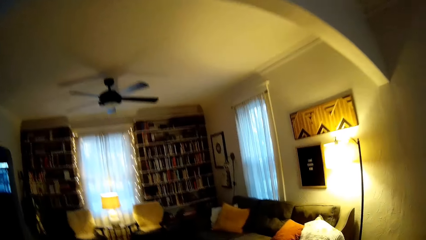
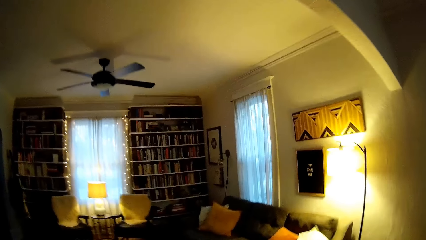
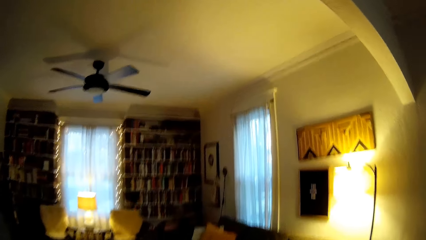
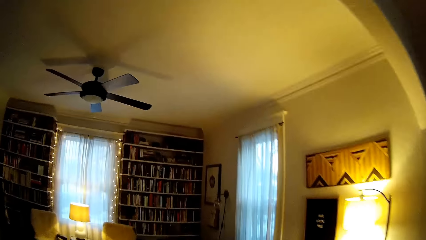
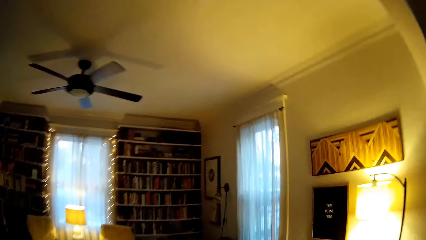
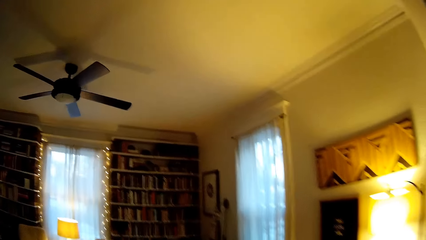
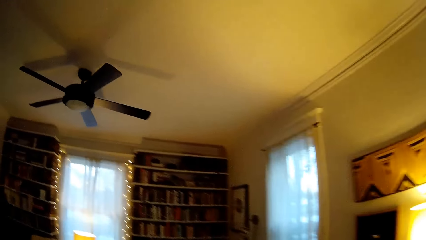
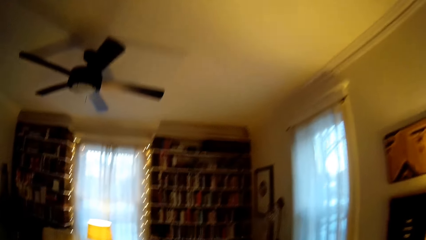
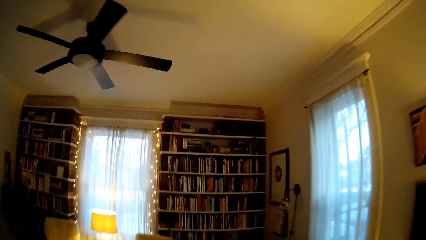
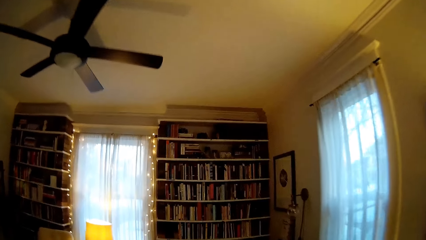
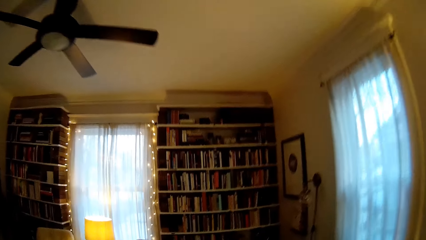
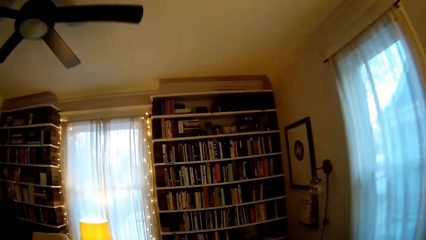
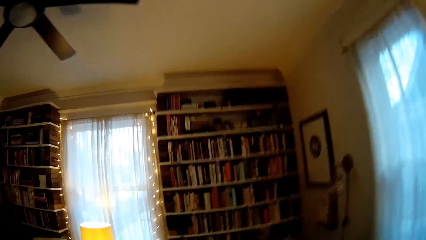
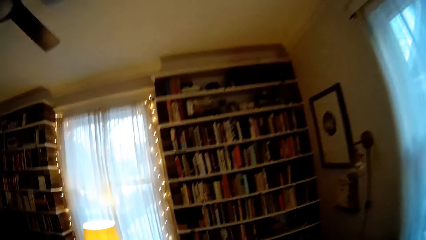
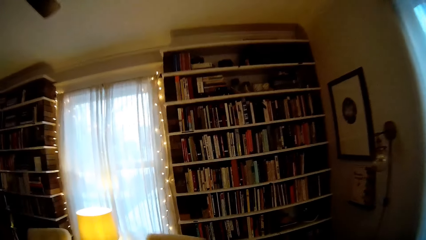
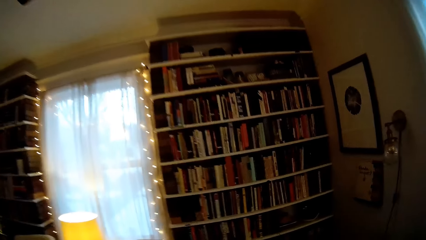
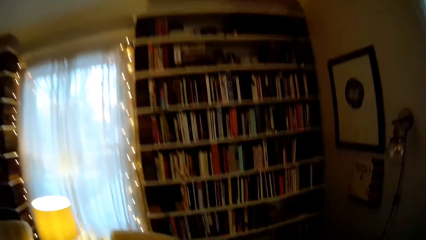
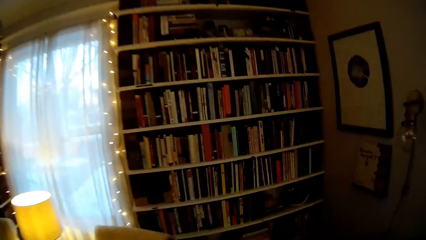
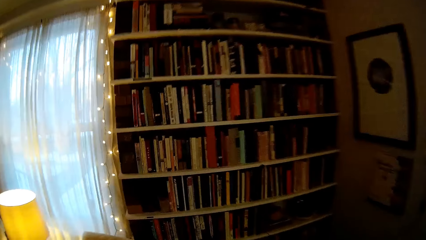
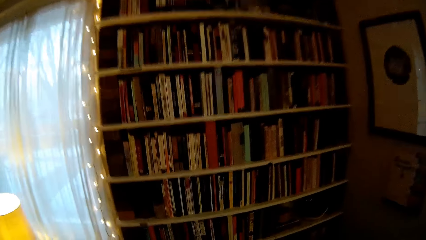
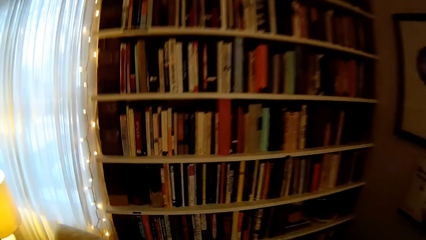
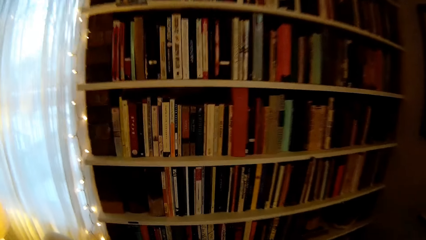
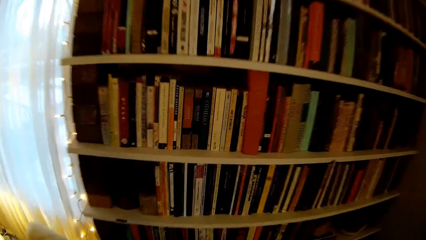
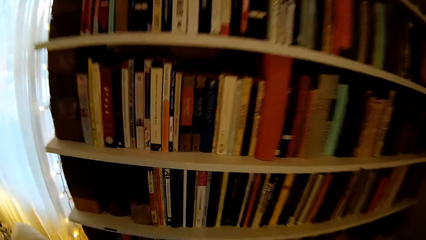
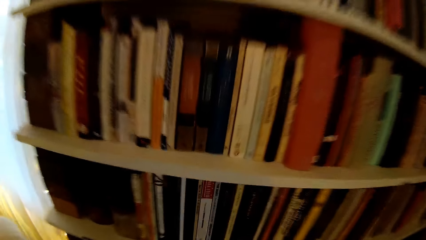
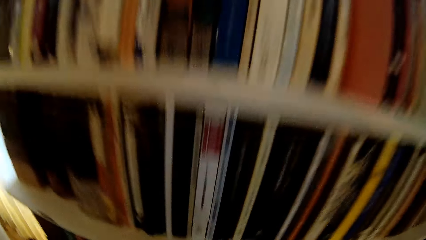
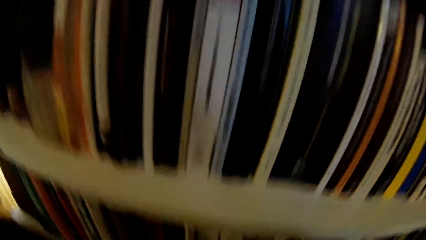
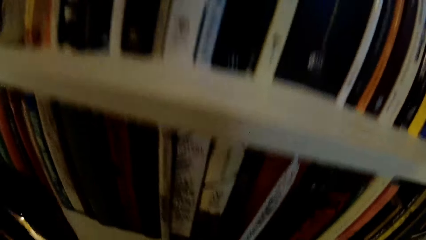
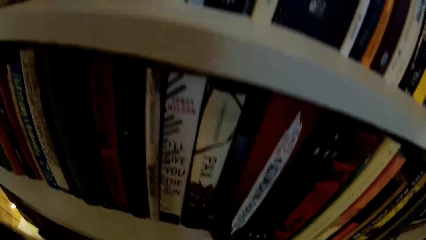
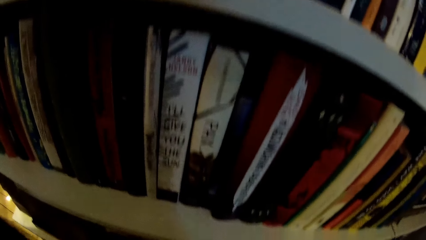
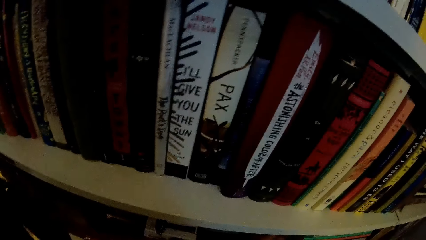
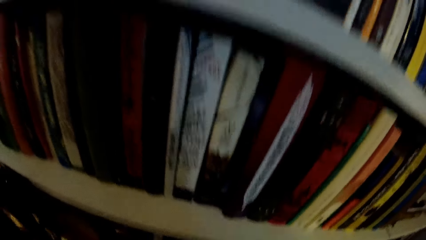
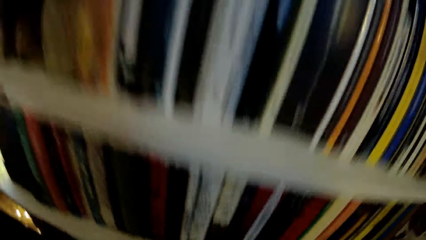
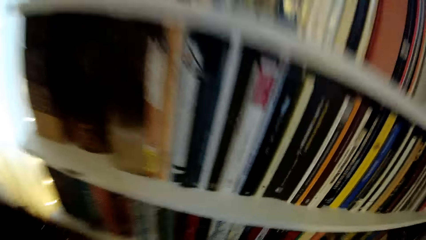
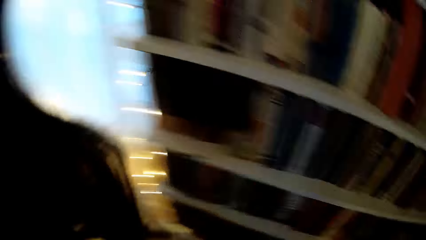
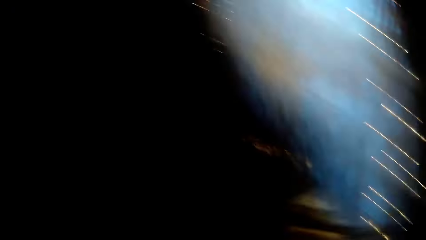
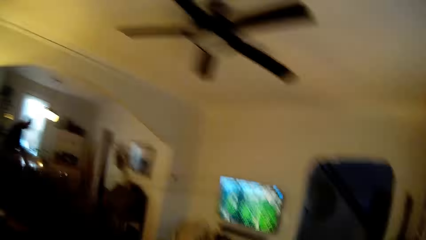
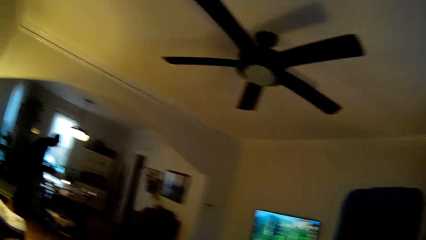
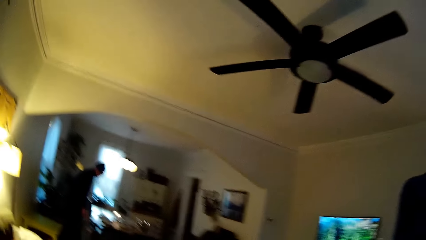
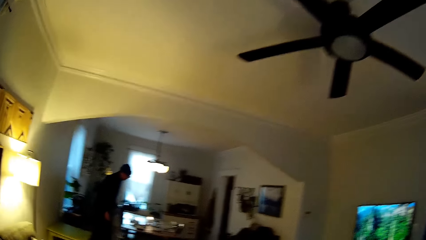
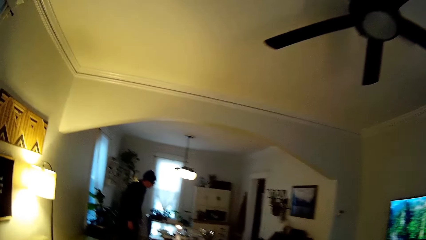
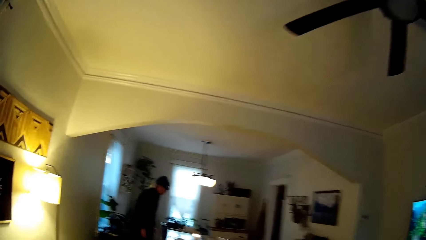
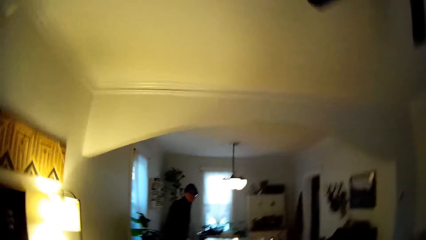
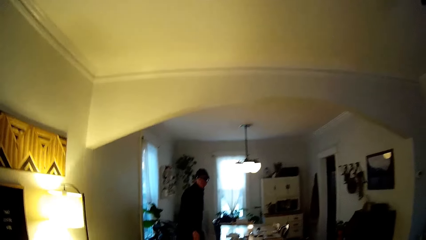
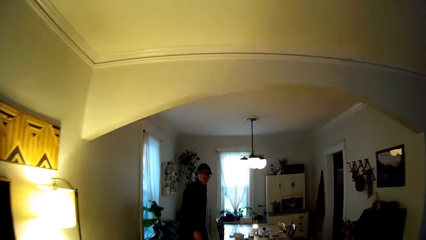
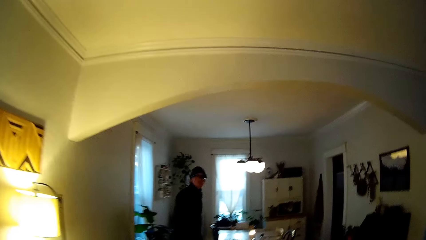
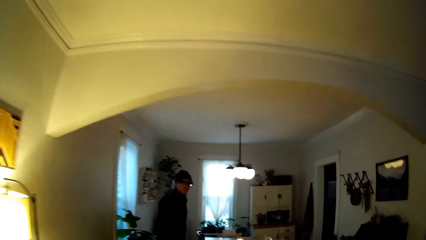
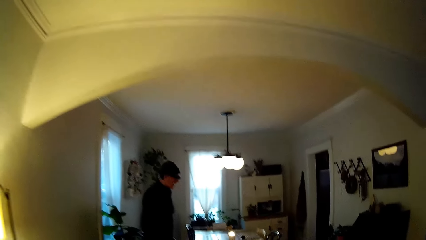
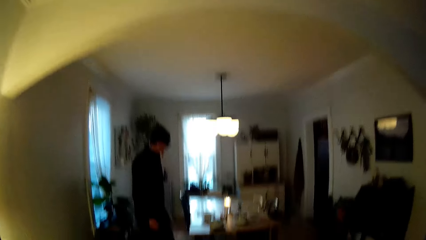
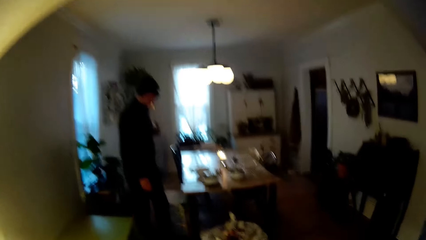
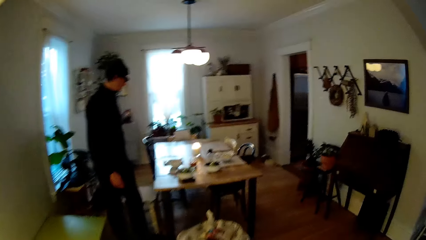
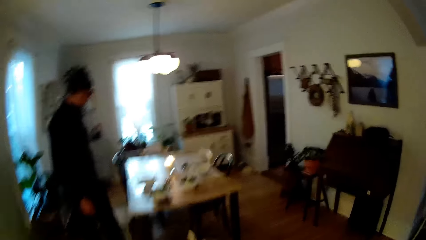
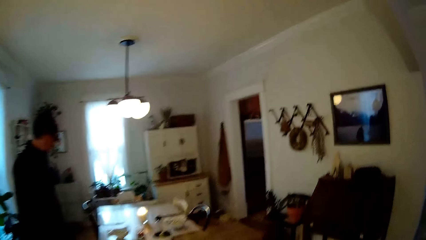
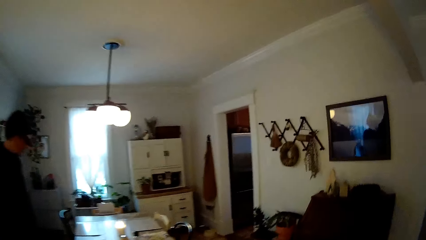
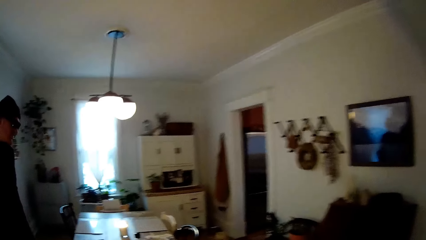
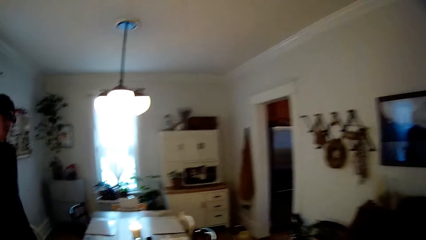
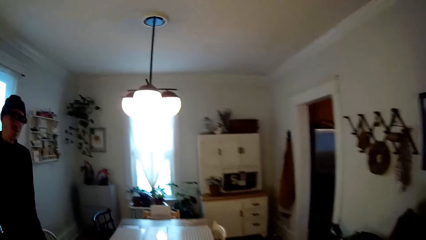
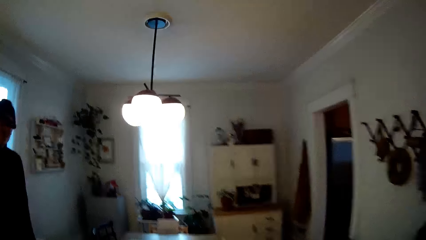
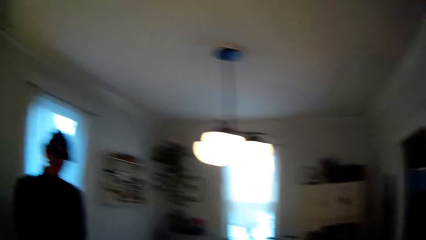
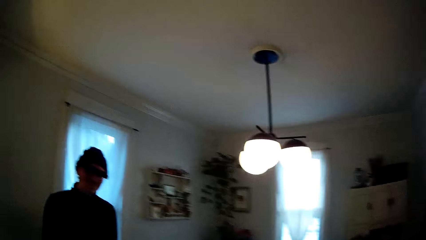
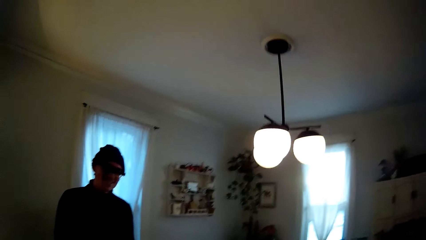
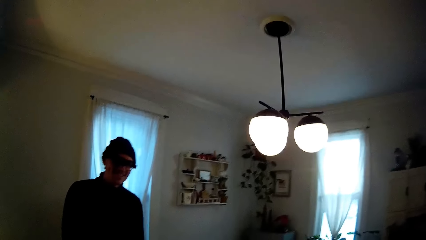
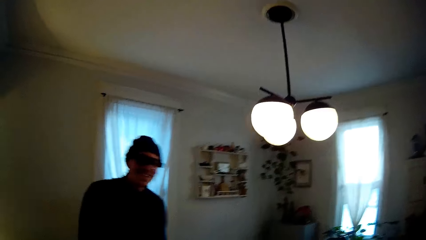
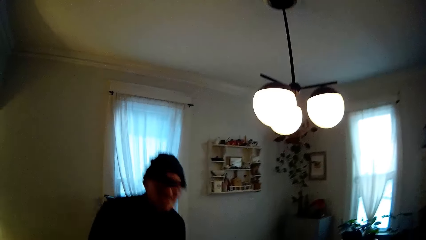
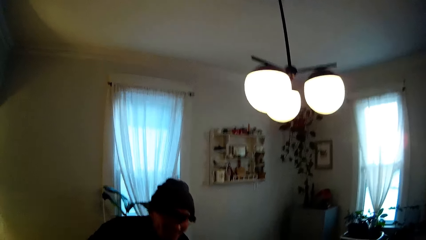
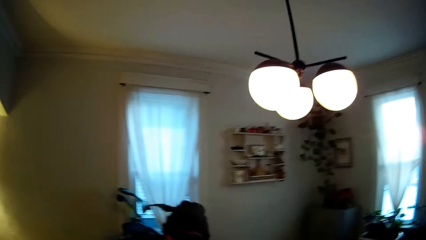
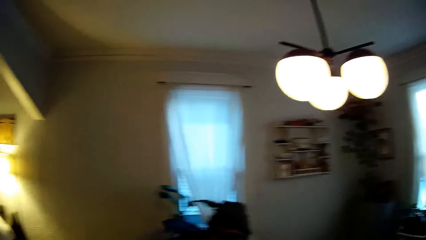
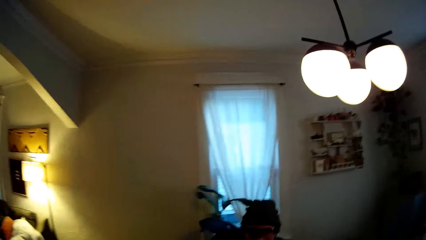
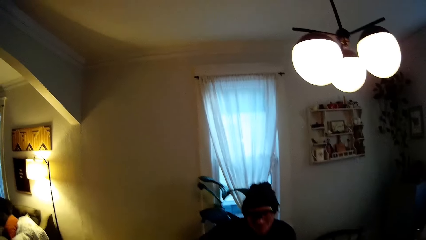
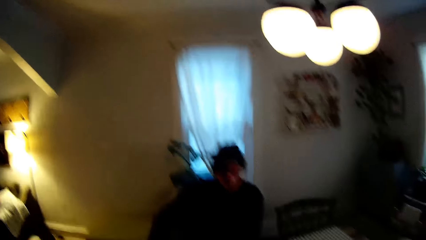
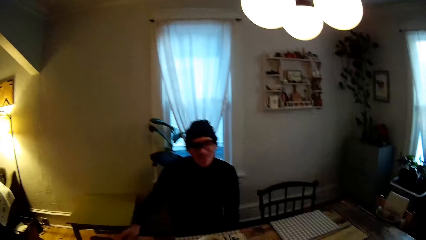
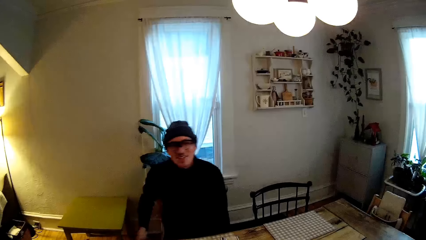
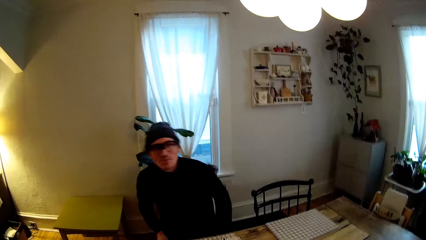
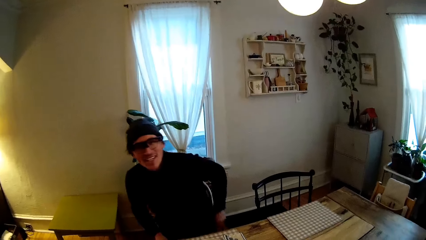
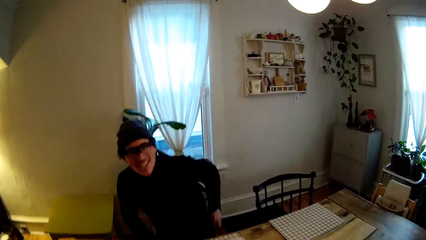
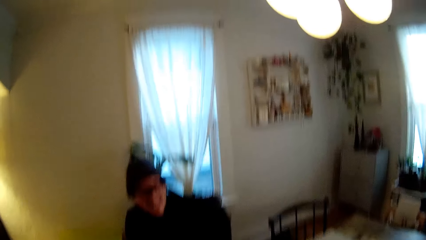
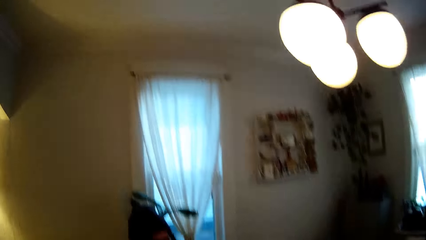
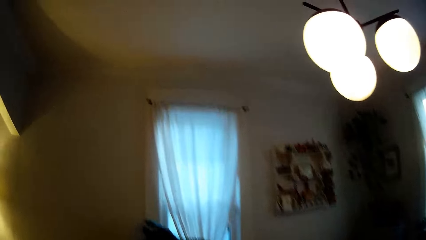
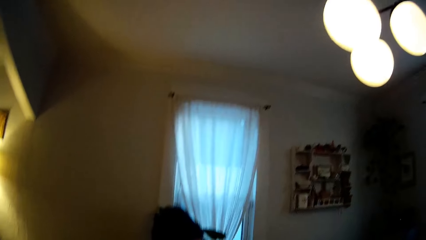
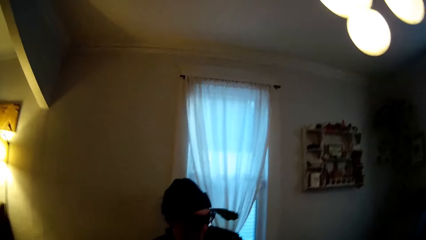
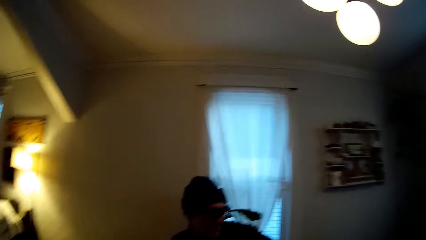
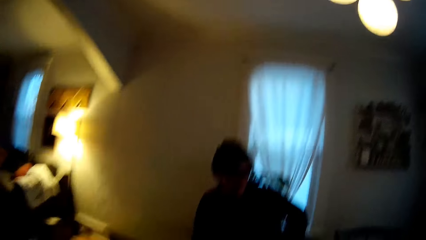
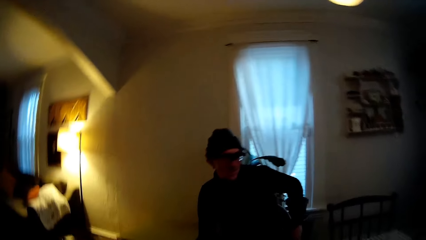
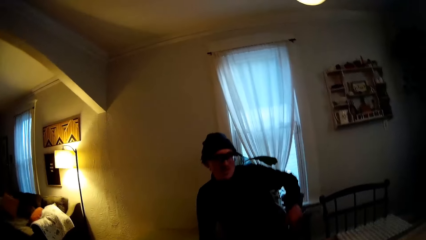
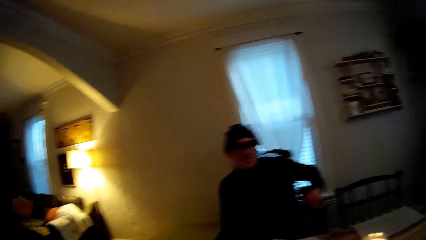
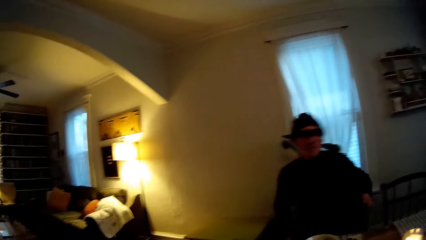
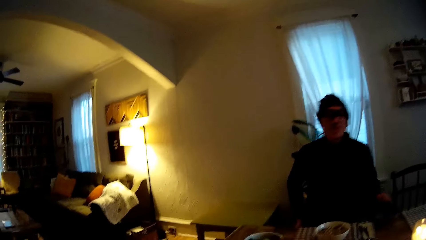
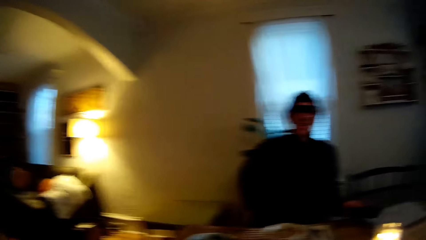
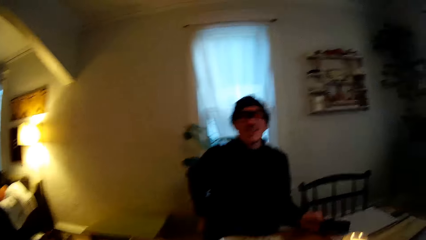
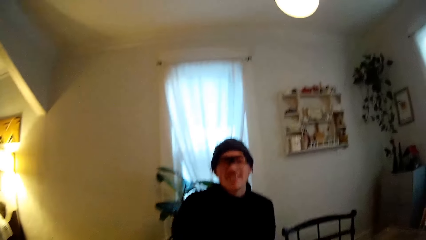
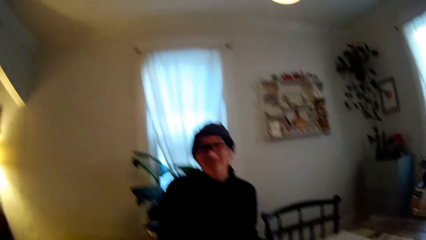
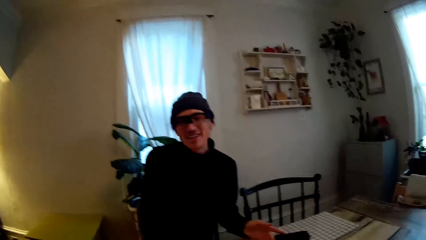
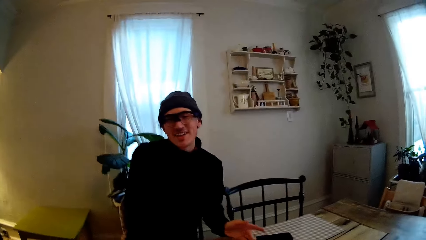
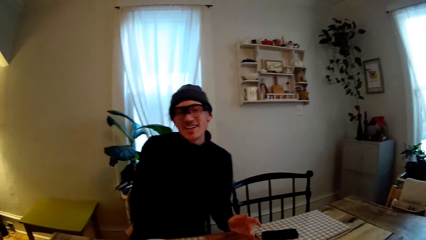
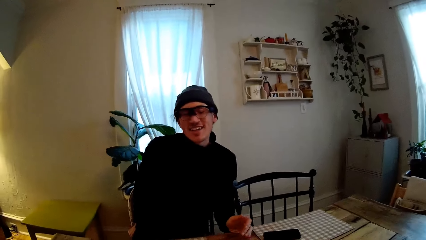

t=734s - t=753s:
The camera wearer converses with a man. The man sits on a dining chair. The camera wearer interacts with the man. The man puts a phone on the dining table from his pocket with his left hand.
